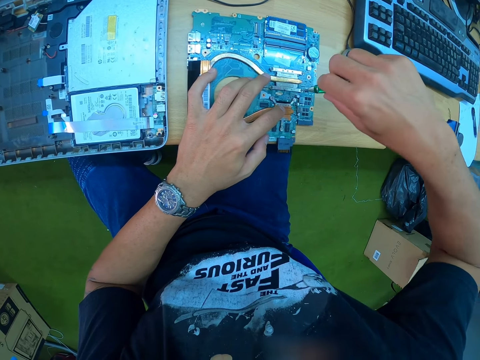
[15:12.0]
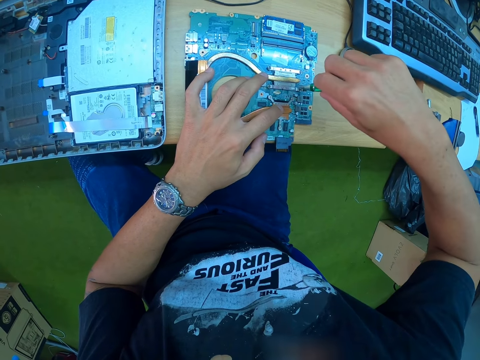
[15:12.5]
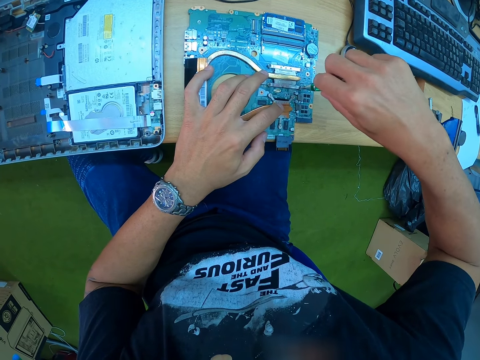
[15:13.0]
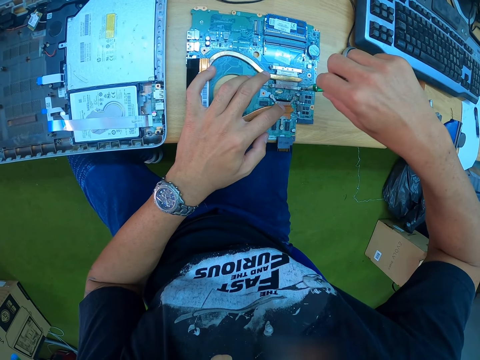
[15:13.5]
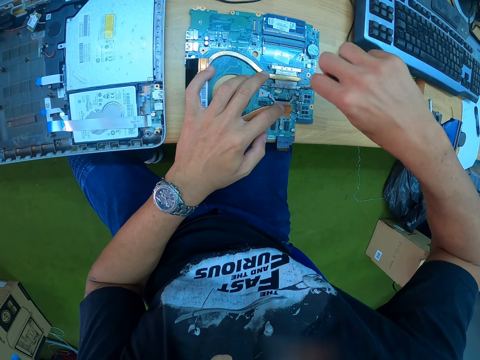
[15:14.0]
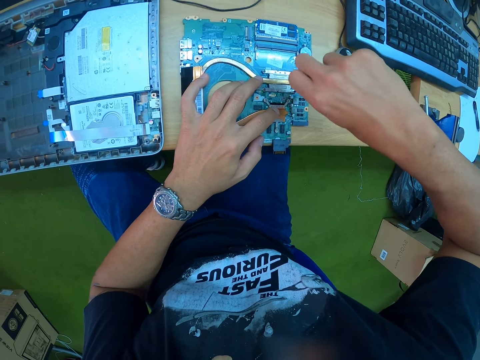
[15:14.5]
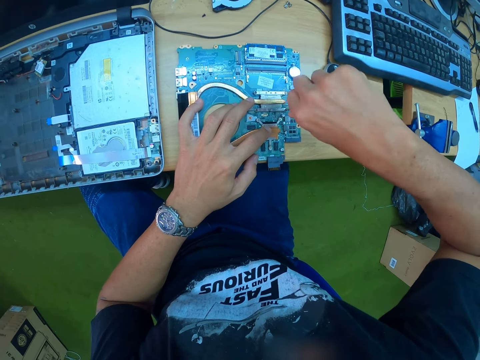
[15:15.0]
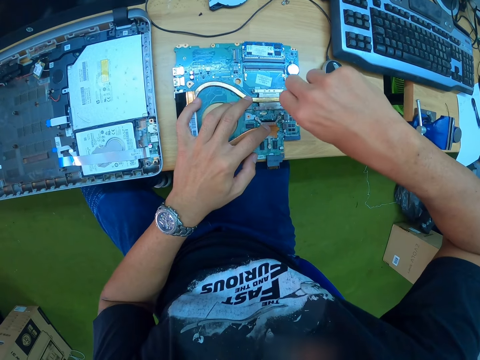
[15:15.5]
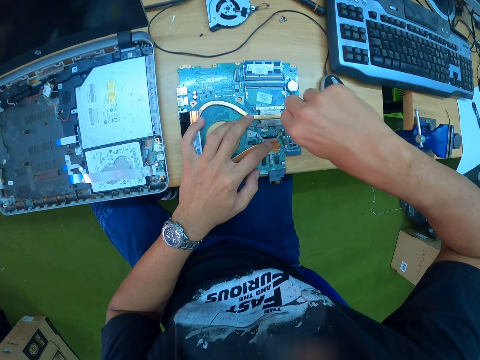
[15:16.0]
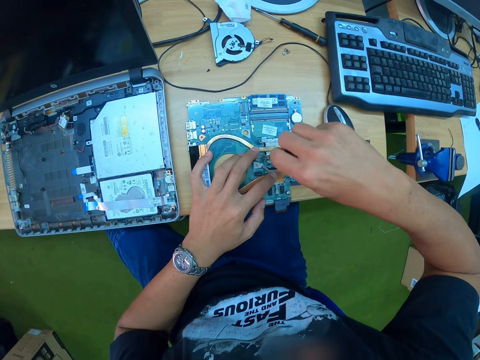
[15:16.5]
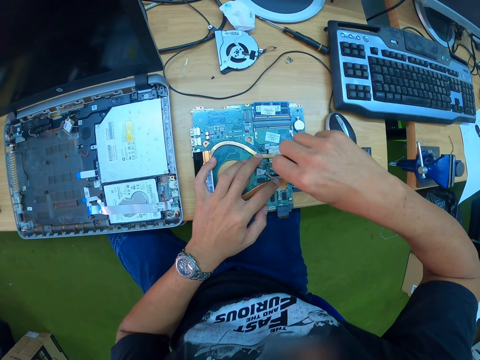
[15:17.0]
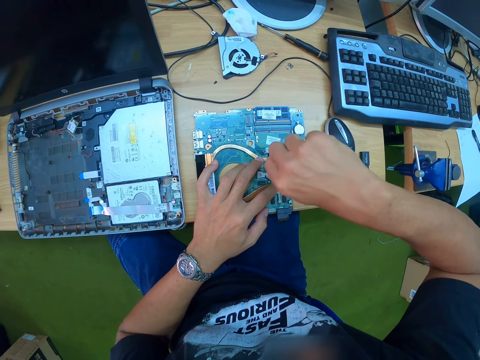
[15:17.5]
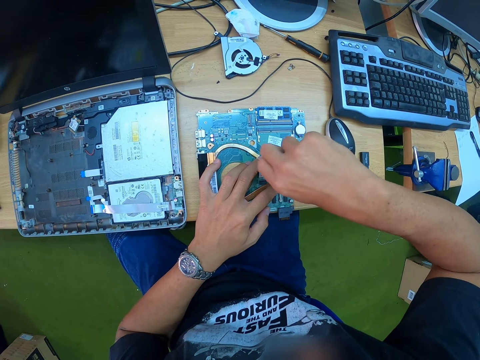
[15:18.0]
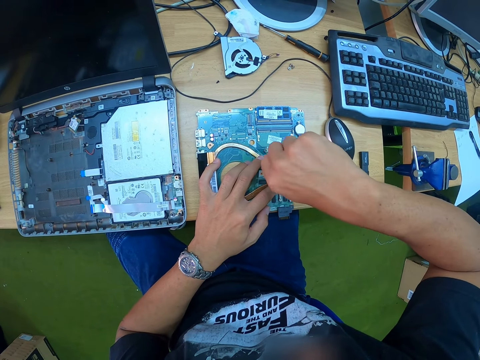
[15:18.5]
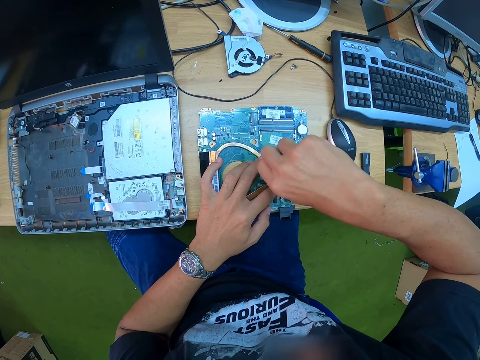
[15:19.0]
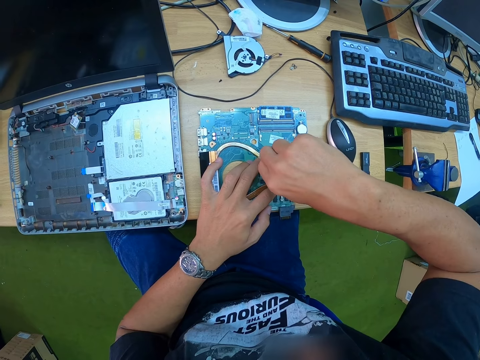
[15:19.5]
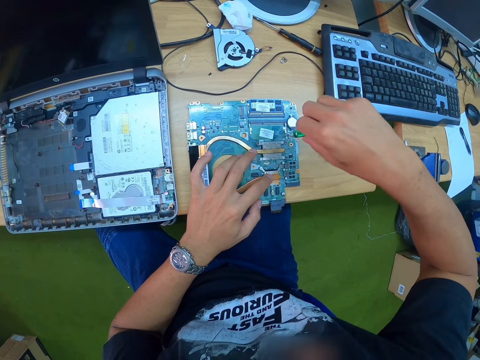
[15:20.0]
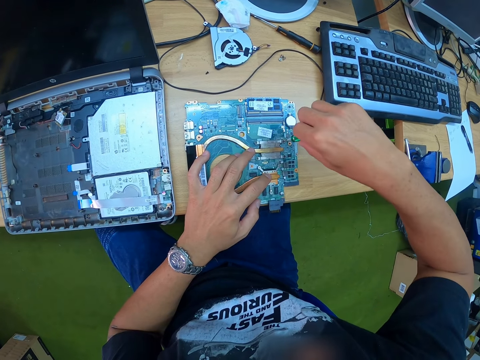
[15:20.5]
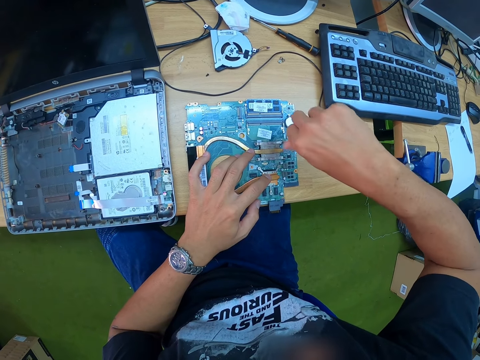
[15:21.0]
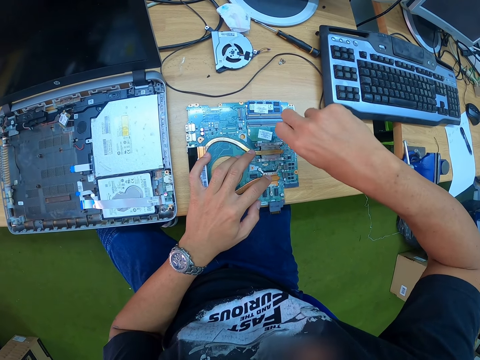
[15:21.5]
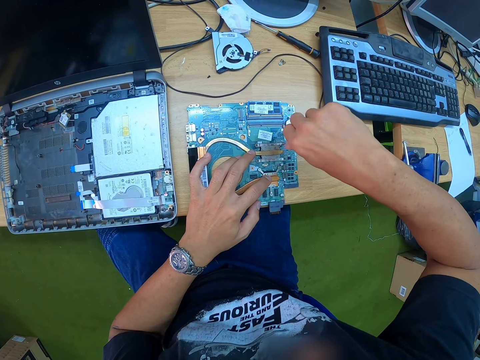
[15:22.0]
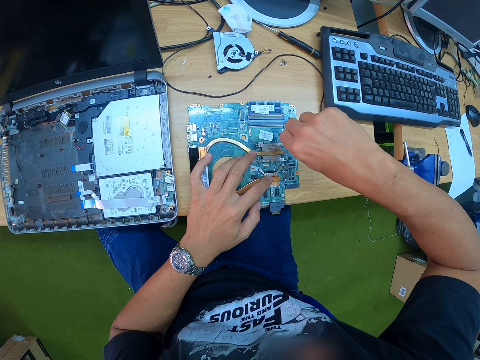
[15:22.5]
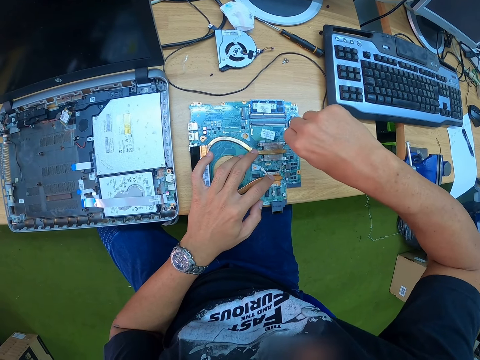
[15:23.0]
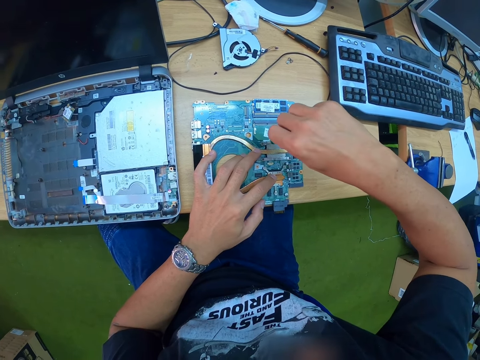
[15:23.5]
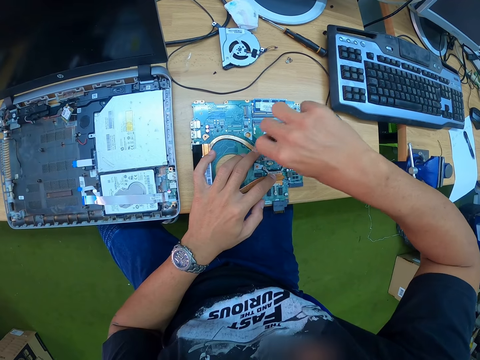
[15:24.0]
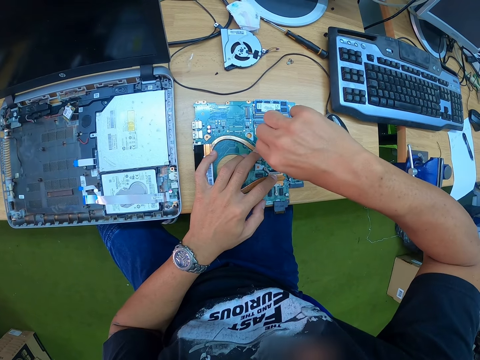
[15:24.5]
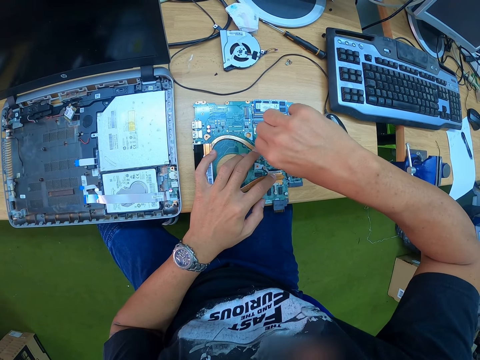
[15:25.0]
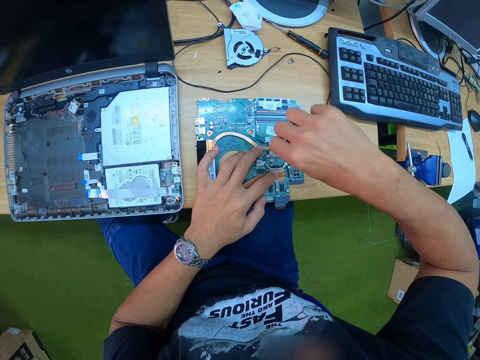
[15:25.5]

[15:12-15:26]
The camera wearer fixes the screw on the motherboard expansion slot with the screwdriver in his right hand. He does this repeatedly.

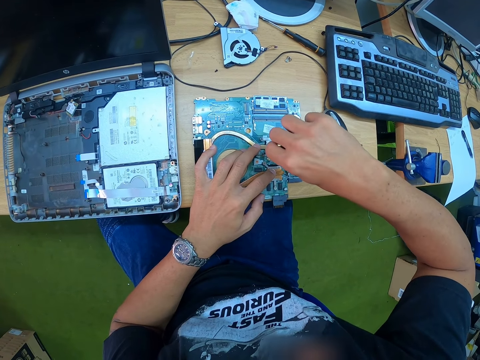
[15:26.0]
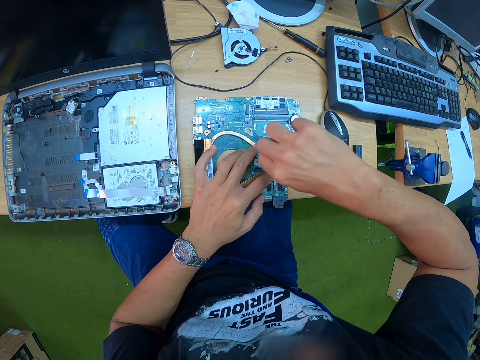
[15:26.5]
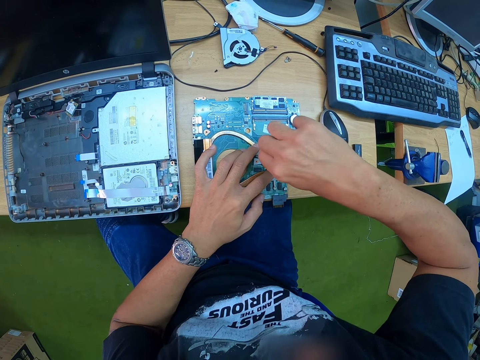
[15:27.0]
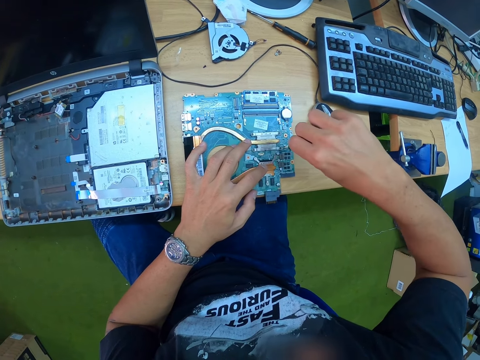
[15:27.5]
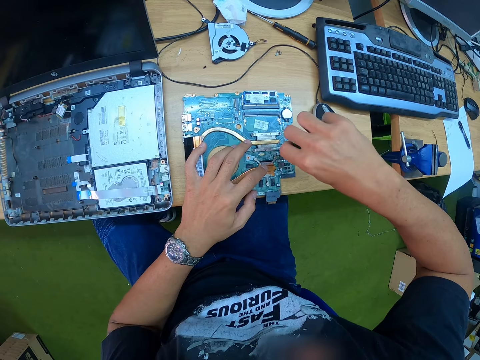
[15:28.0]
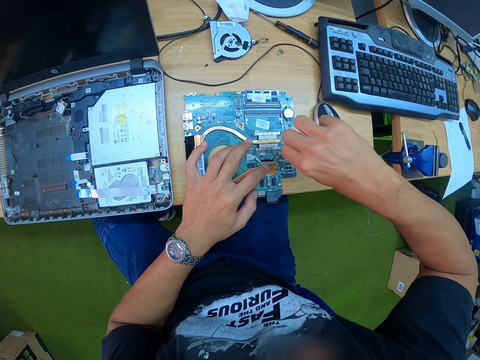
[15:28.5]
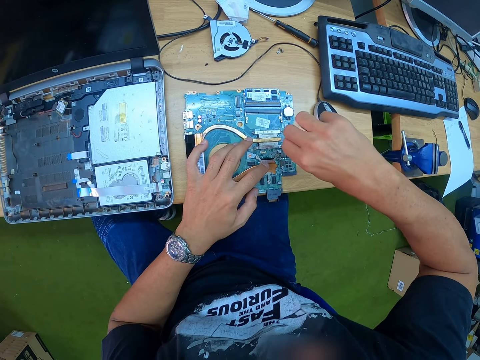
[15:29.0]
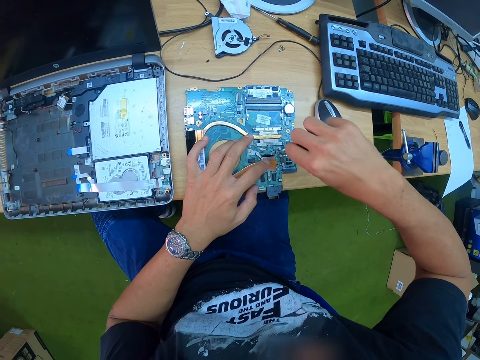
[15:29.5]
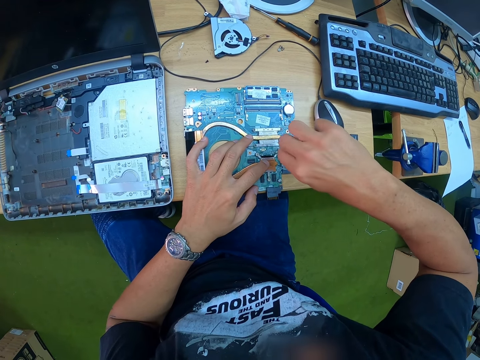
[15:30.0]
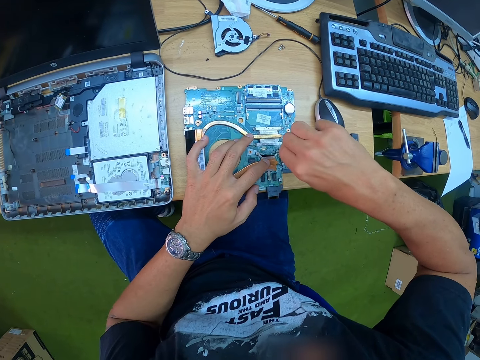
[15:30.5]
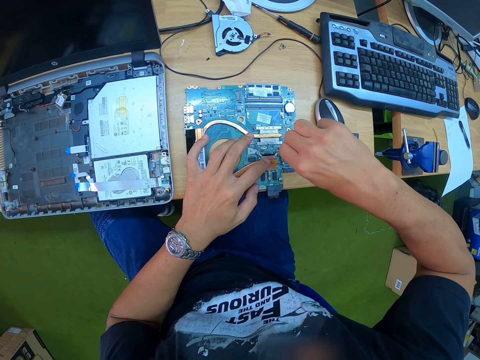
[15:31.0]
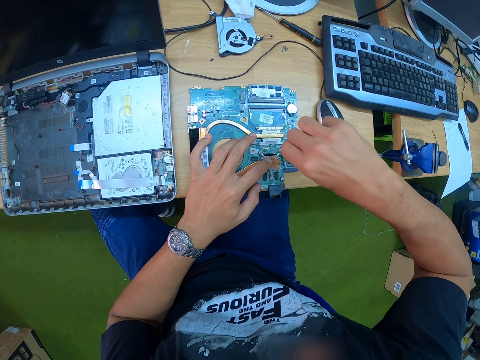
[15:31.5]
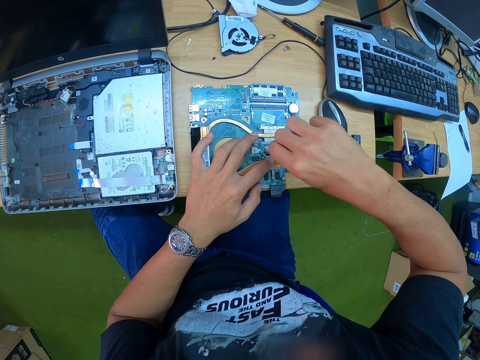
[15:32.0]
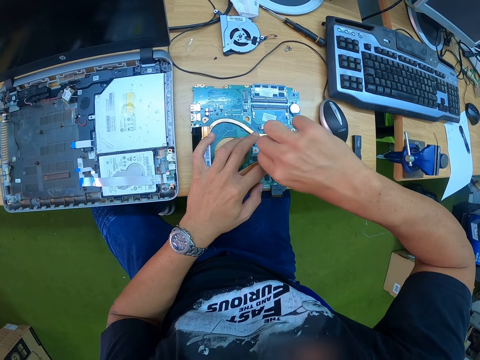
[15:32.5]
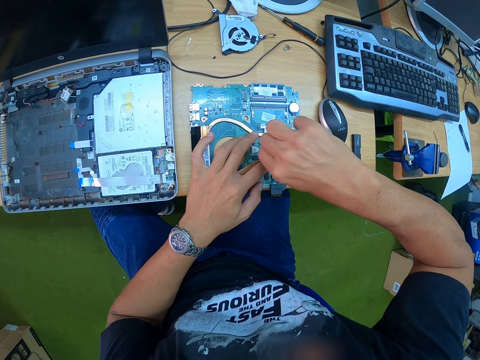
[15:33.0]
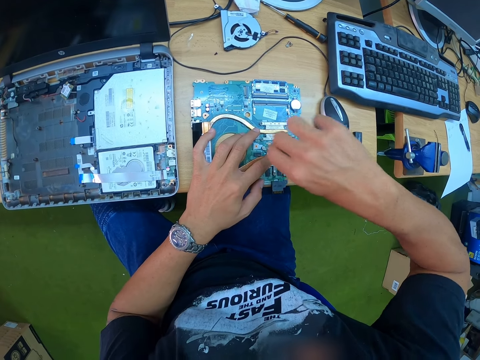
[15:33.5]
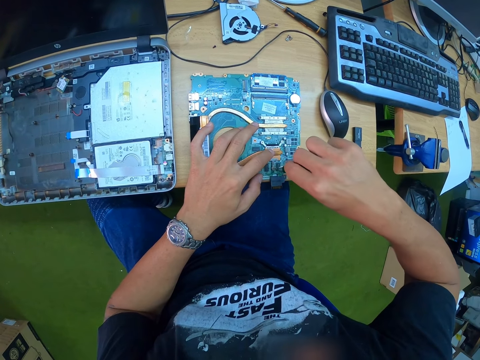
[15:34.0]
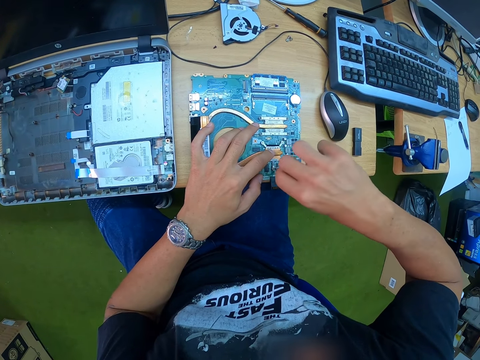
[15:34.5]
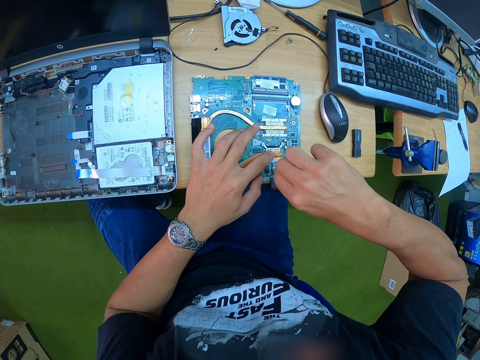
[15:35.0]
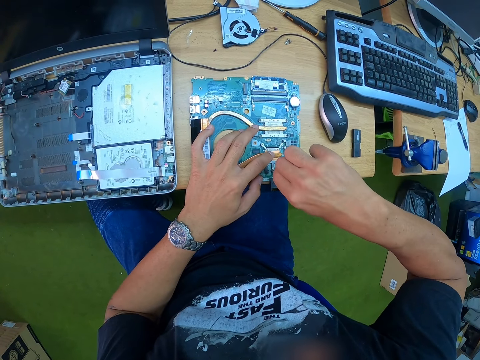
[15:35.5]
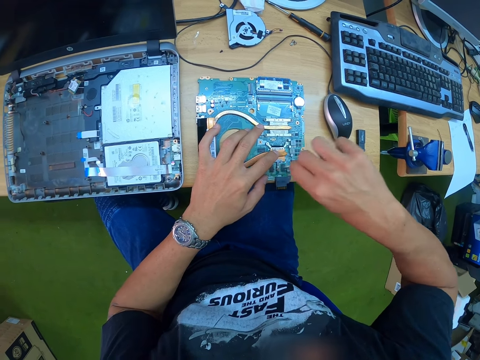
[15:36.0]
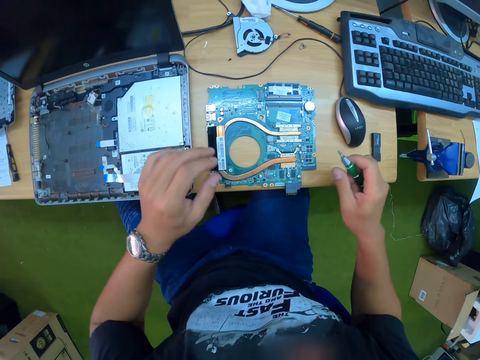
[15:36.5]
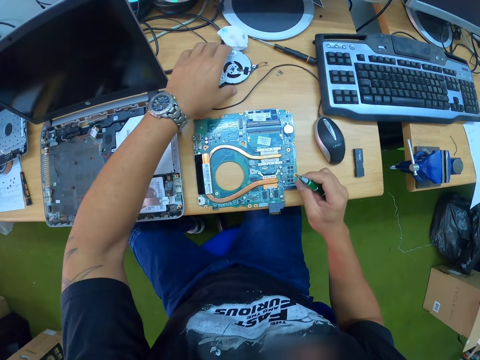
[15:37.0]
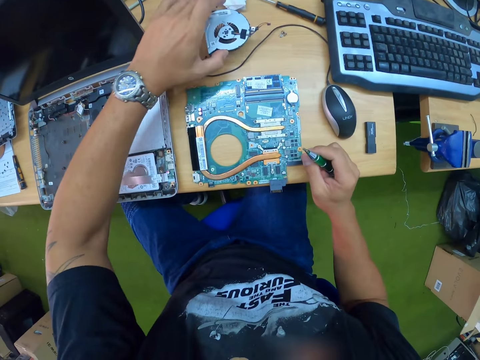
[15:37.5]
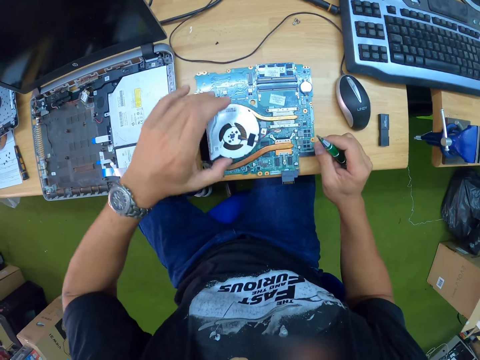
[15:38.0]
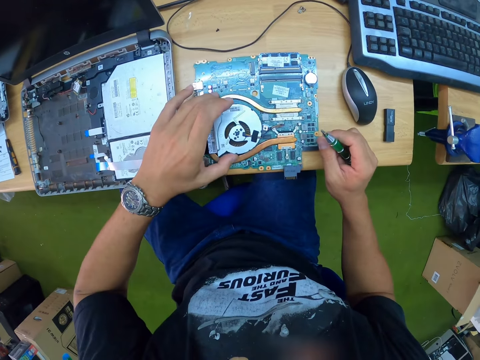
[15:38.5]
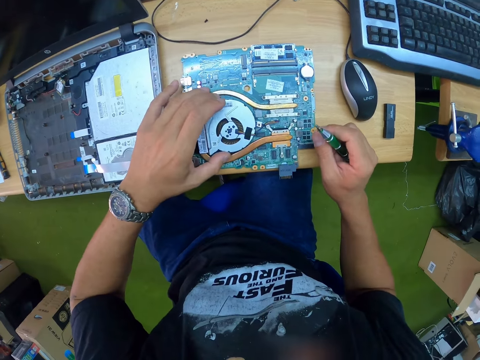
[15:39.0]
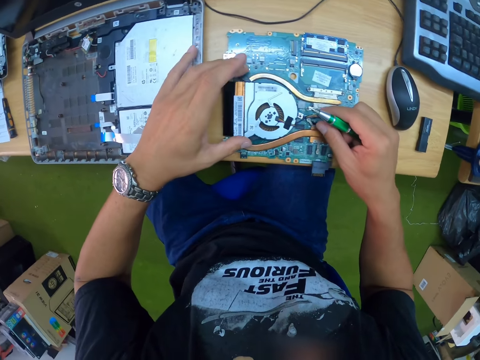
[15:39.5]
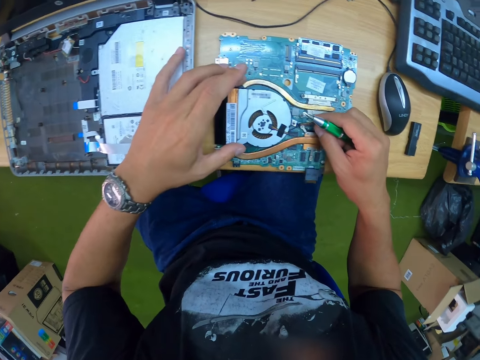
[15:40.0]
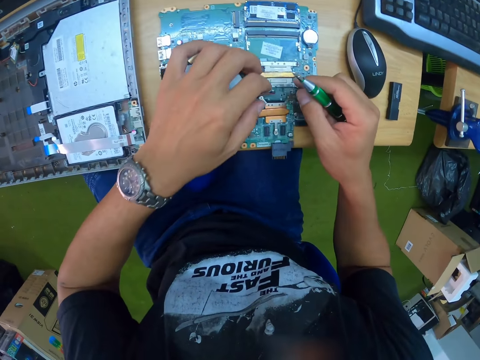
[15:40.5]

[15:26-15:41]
The camera wearer fixes the screw on the motherboard expansion slot with the screwdriver in his right hand. He fixes a screw on the motherboard with the screwdriver in his right hand. He fixes the screw on the motherboard with the screwdriver in his right hand. He picks up a cooling fan from the desk with his left hand. He fixes something on the main board. He places the cooling fan on the motherboard with his left hand.
